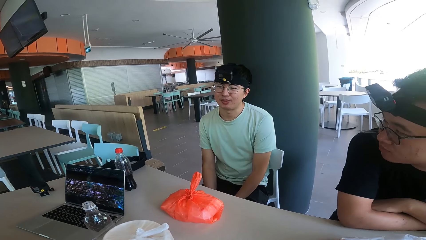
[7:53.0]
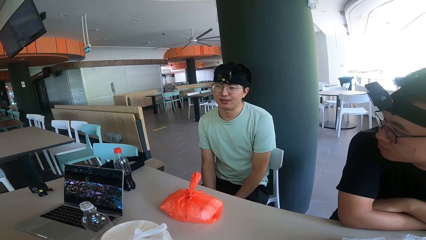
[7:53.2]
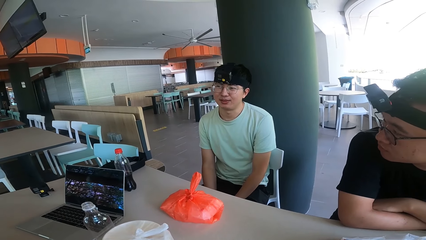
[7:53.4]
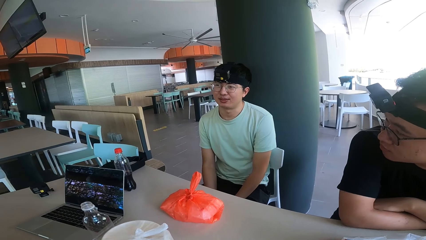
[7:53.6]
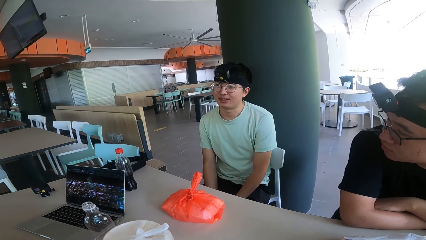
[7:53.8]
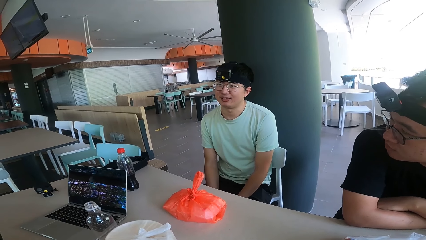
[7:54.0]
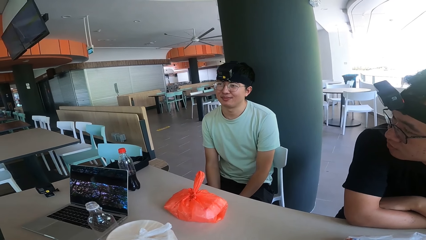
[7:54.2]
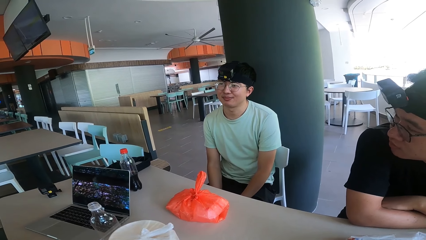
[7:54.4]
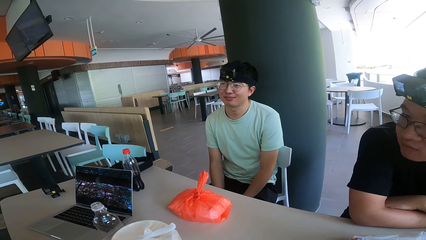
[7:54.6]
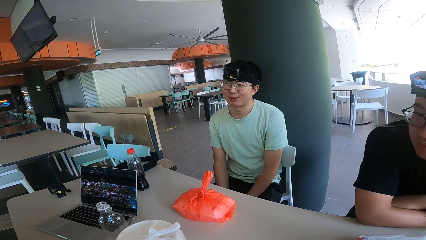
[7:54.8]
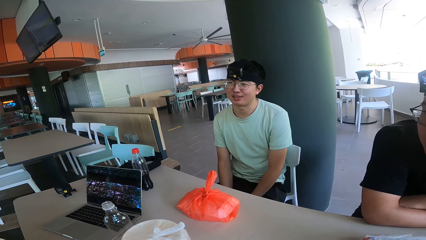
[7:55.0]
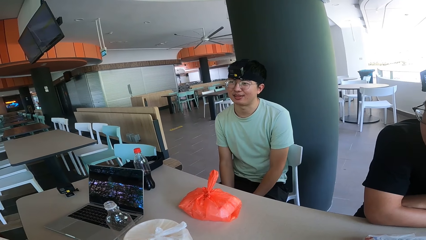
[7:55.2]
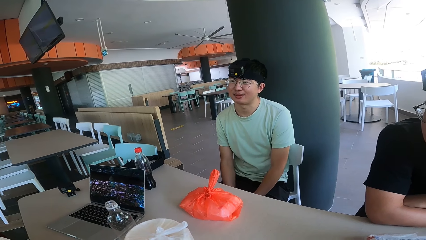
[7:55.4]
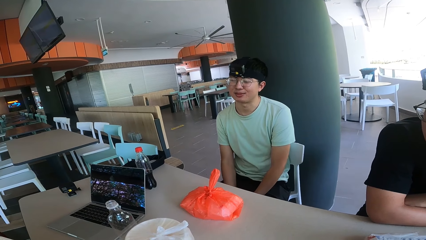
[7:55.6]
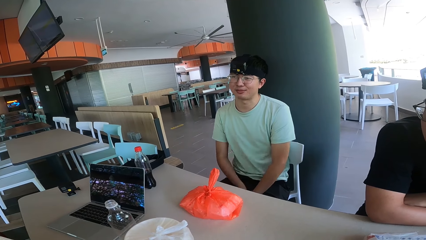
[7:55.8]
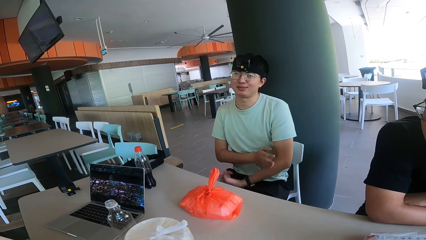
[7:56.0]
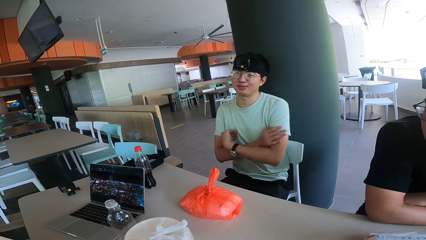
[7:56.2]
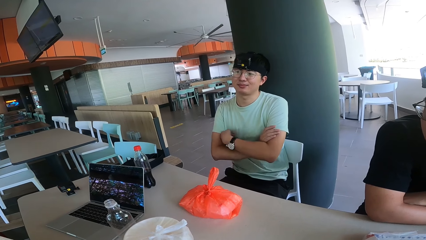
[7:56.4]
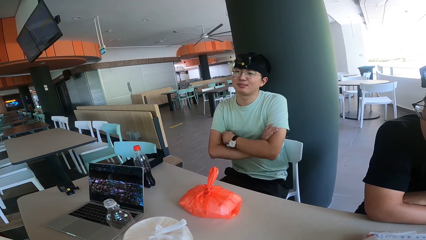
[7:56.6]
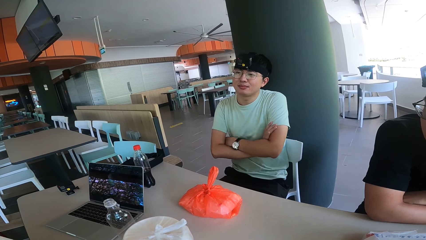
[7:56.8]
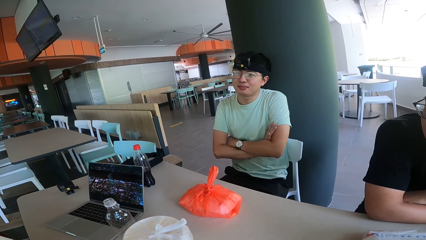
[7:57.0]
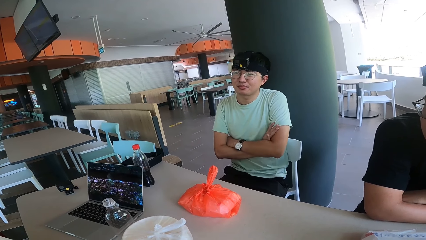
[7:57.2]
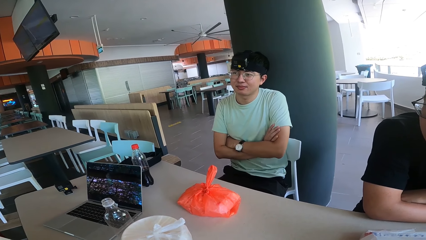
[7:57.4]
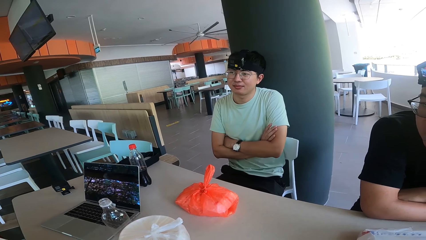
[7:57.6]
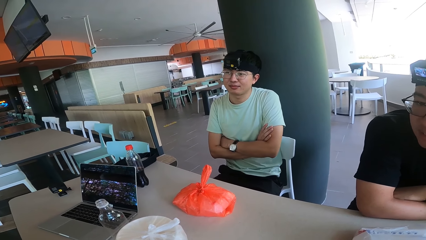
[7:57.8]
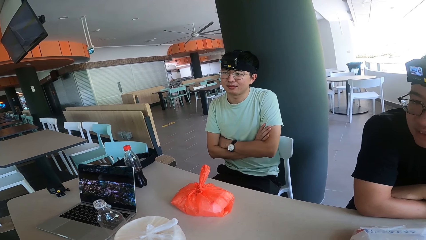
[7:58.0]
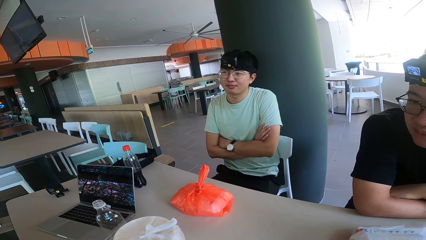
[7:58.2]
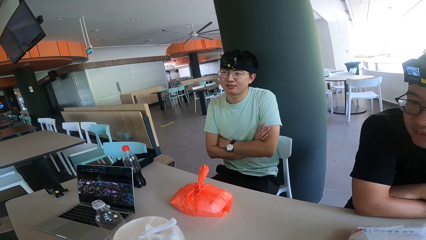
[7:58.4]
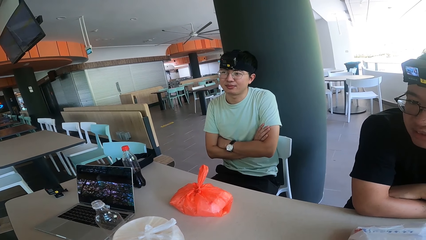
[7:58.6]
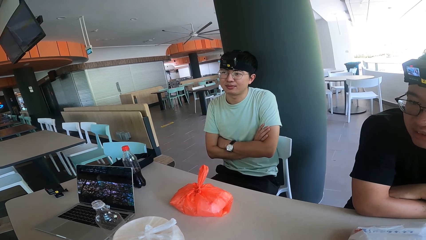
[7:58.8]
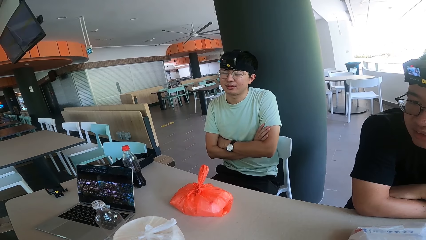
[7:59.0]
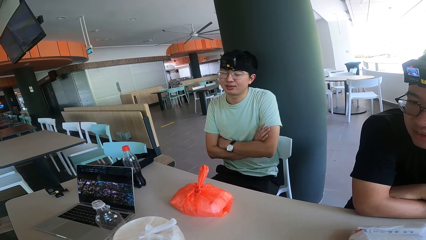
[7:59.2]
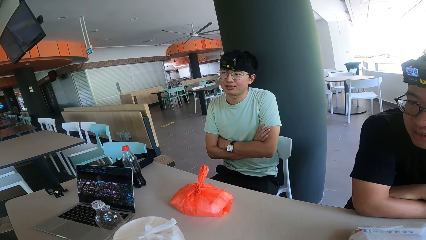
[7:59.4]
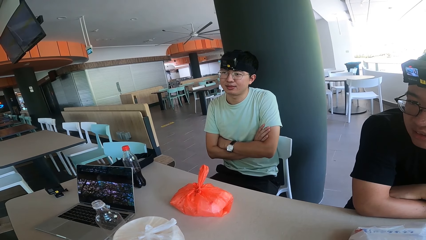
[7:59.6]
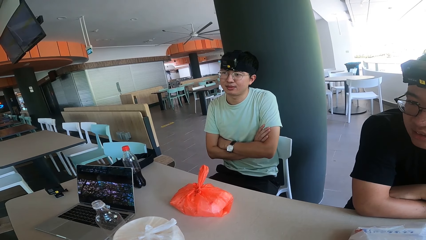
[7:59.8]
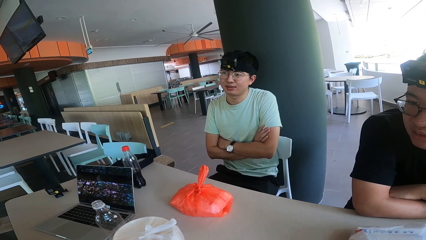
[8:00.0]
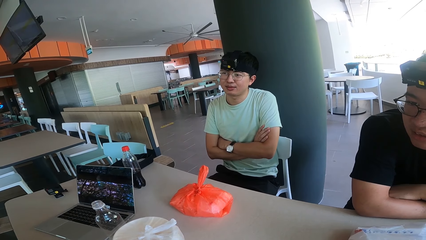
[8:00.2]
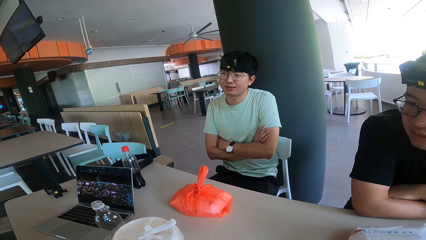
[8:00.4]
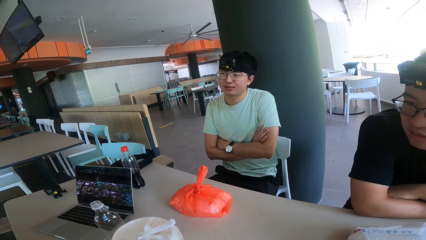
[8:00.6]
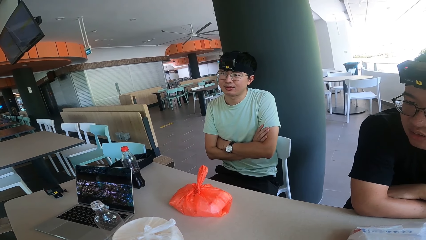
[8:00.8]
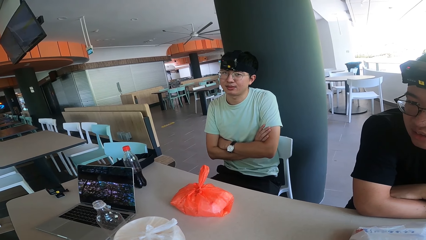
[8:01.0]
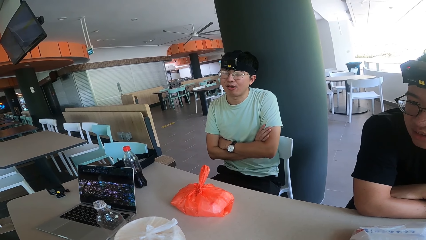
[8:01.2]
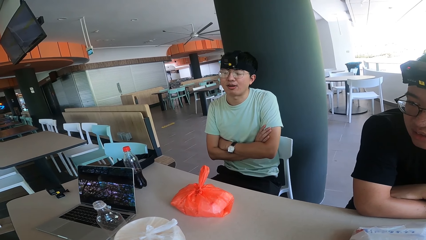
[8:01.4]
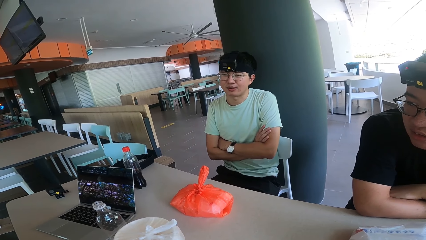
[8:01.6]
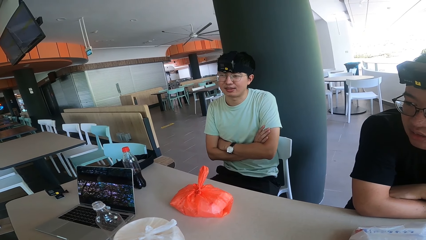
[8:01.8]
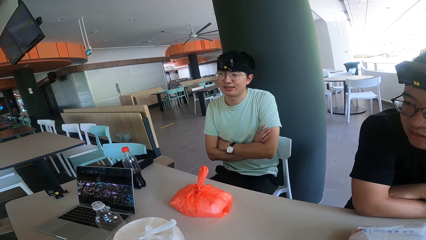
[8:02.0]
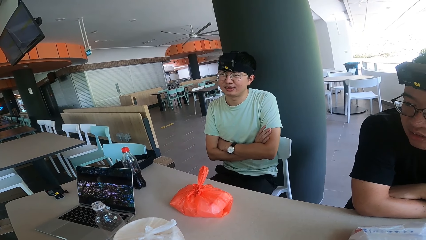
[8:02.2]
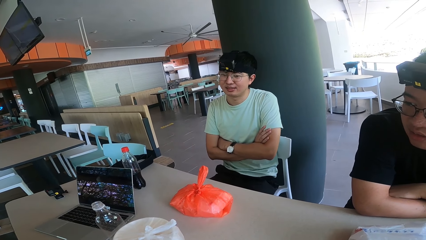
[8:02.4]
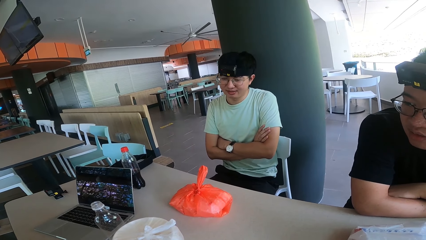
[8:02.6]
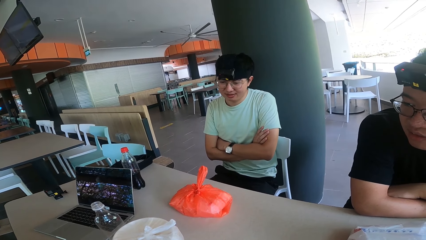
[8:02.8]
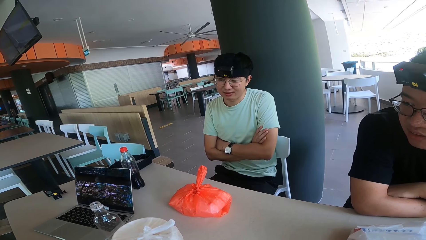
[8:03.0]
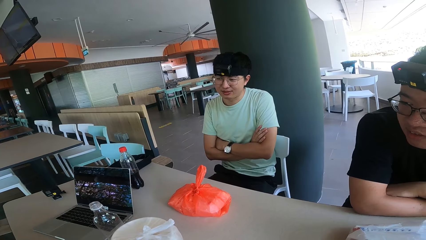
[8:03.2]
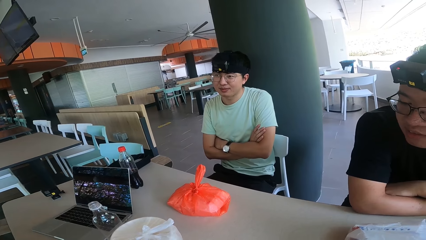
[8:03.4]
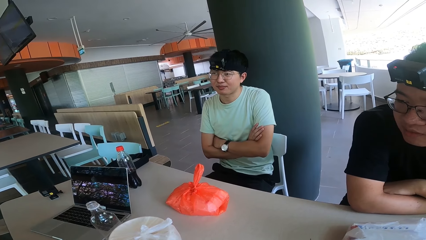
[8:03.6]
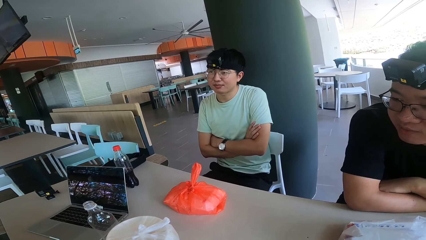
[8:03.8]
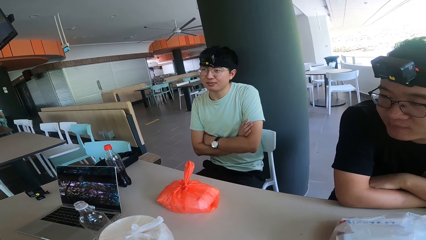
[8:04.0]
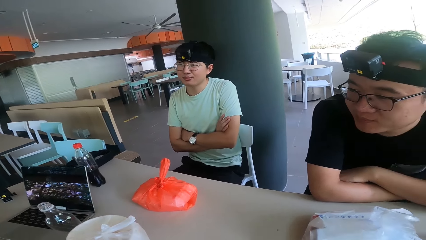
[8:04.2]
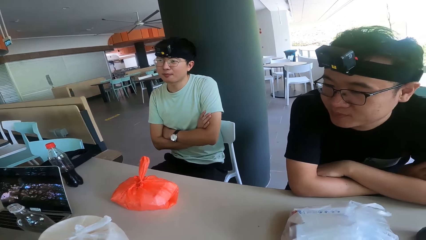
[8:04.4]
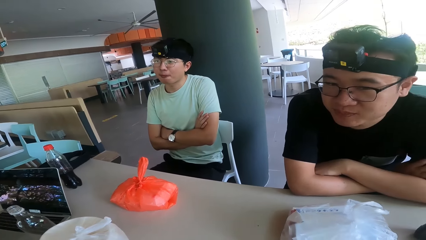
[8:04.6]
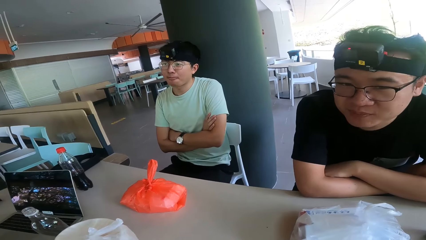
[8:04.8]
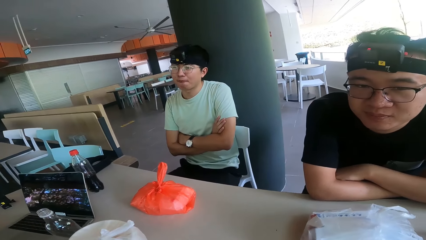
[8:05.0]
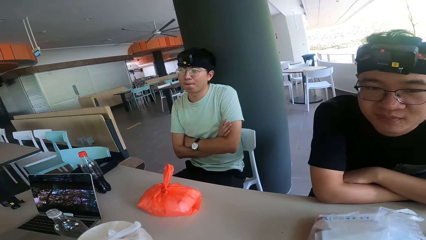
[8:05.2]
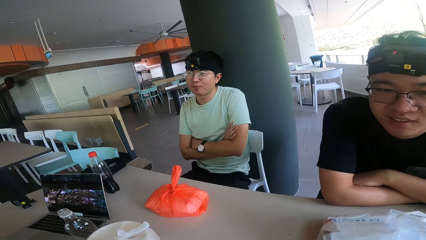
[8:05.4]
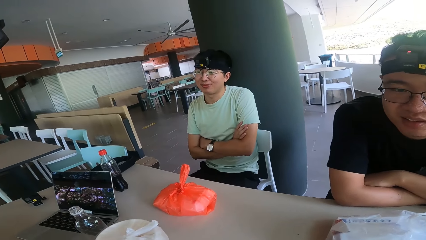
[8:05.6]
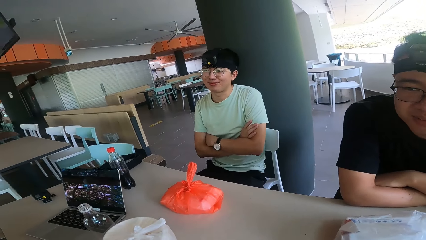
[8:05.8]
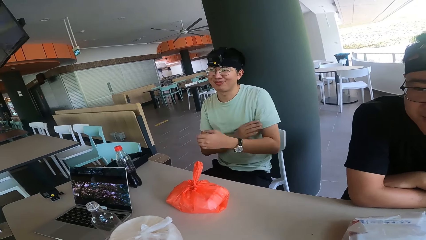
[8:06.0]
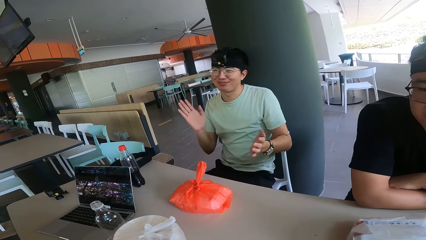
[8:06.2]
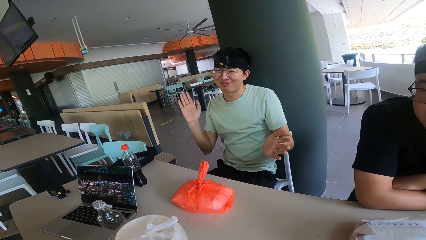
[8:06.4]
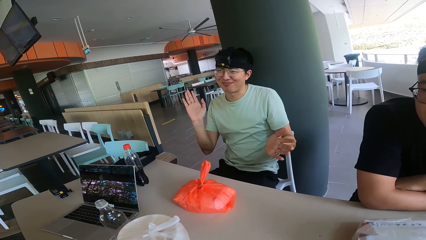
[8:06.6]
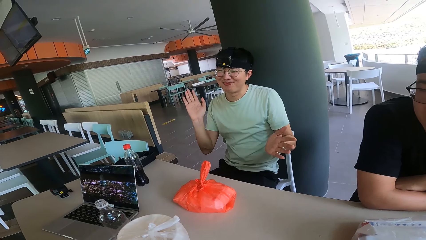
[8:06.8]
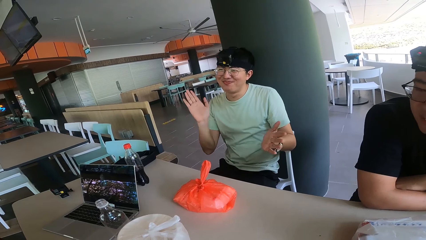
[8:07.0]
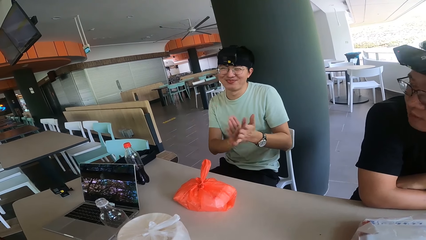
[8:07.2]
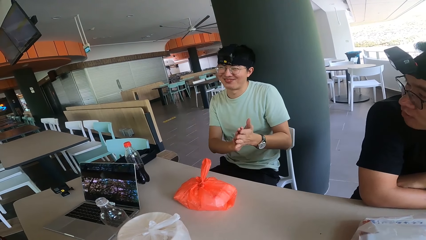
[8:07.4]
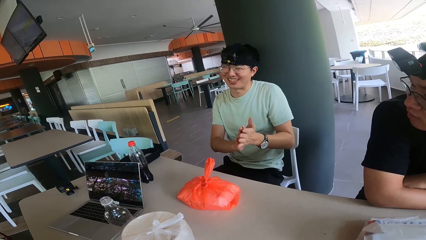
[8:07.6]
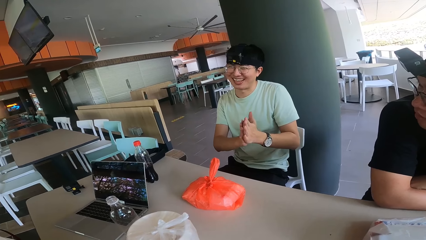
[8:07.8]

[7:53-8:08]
A man claps hands.
